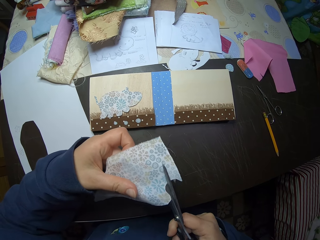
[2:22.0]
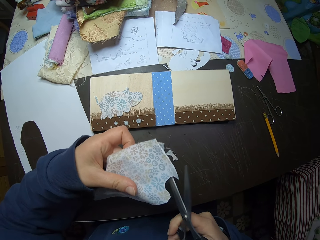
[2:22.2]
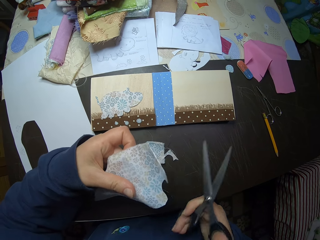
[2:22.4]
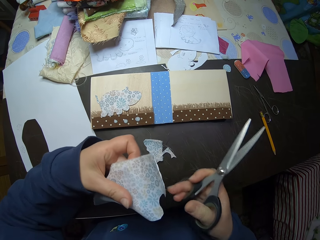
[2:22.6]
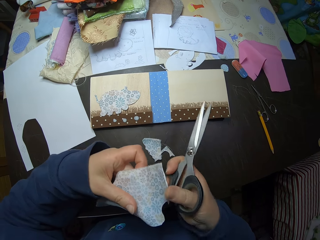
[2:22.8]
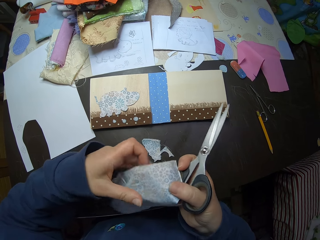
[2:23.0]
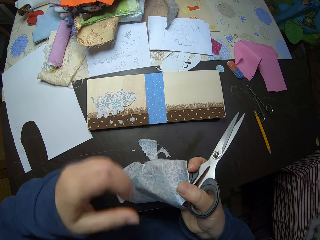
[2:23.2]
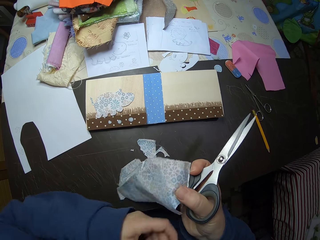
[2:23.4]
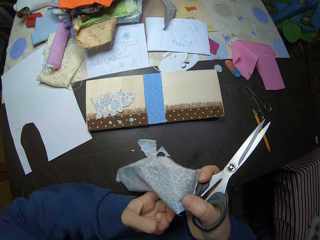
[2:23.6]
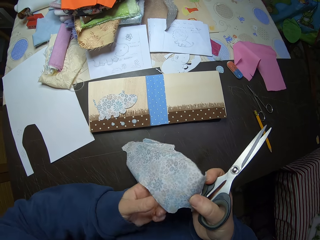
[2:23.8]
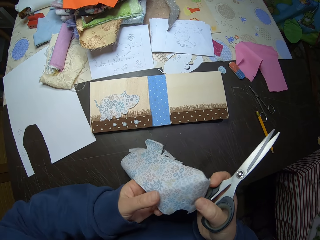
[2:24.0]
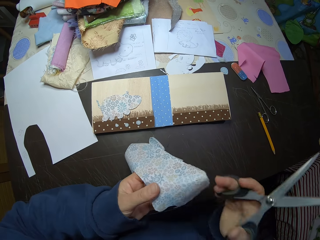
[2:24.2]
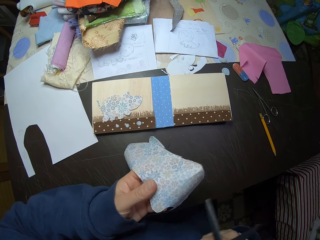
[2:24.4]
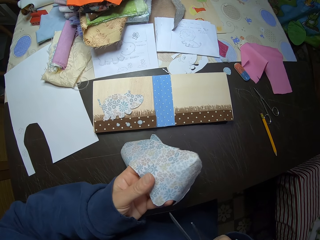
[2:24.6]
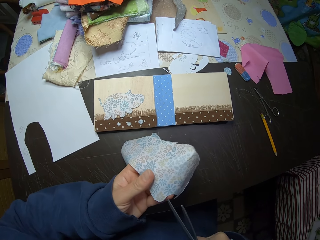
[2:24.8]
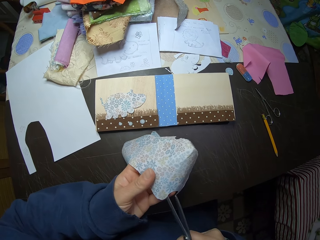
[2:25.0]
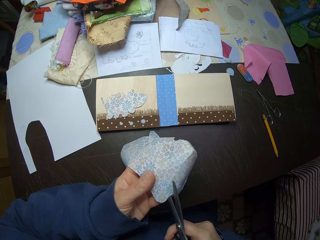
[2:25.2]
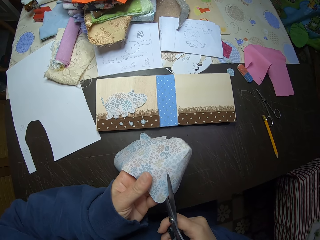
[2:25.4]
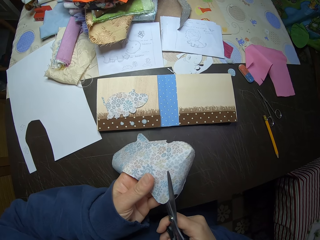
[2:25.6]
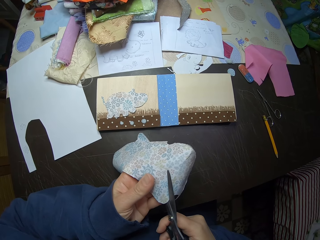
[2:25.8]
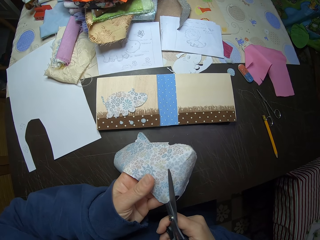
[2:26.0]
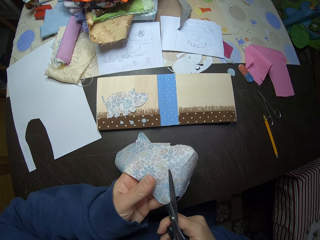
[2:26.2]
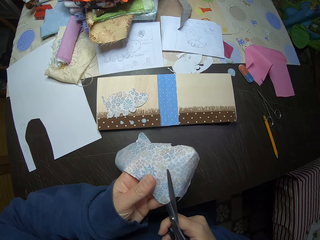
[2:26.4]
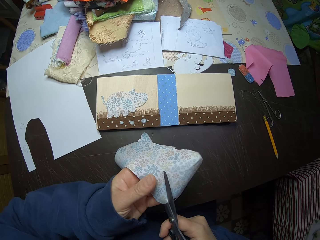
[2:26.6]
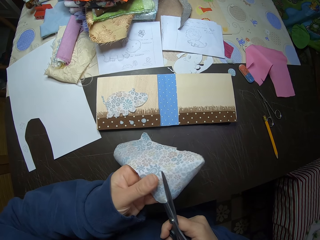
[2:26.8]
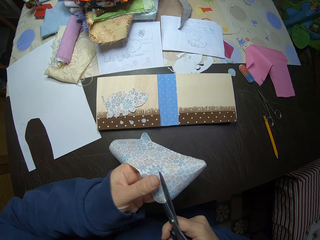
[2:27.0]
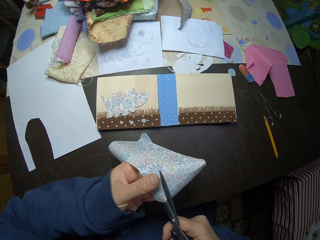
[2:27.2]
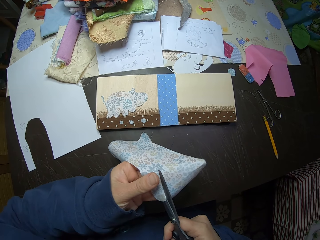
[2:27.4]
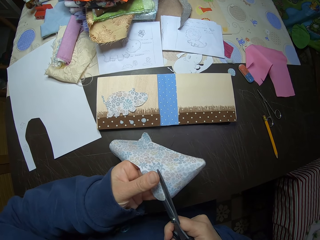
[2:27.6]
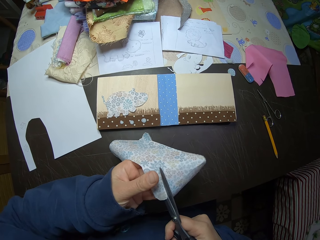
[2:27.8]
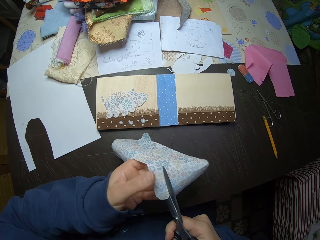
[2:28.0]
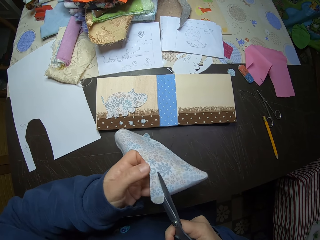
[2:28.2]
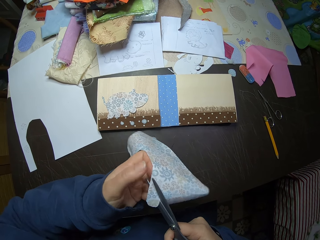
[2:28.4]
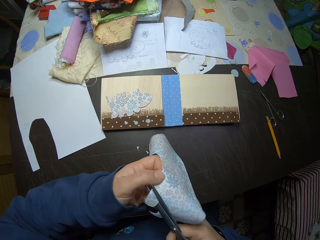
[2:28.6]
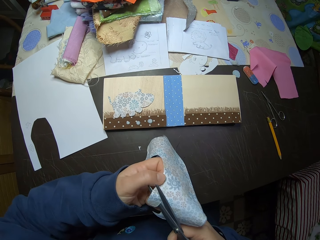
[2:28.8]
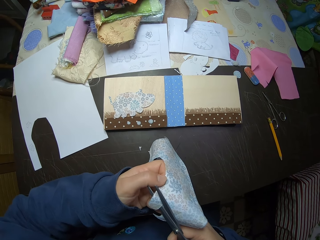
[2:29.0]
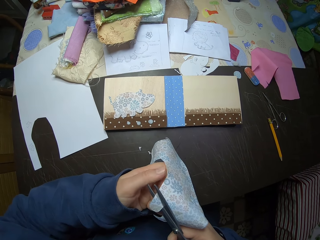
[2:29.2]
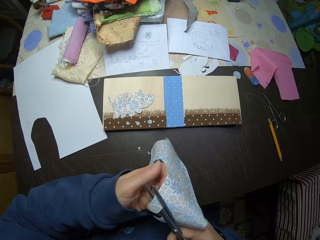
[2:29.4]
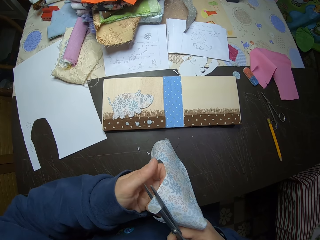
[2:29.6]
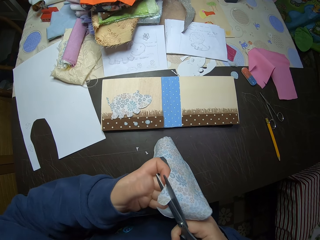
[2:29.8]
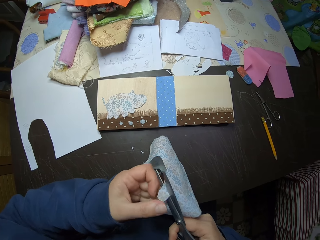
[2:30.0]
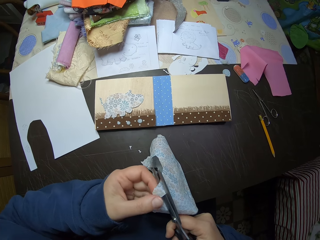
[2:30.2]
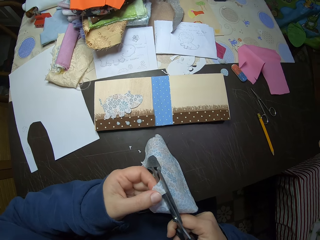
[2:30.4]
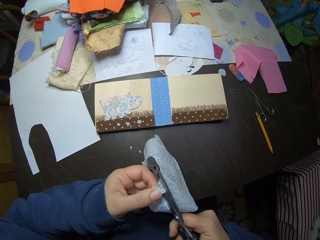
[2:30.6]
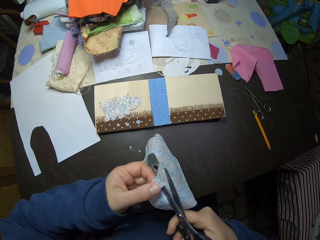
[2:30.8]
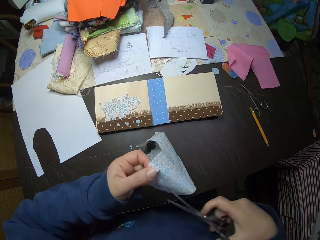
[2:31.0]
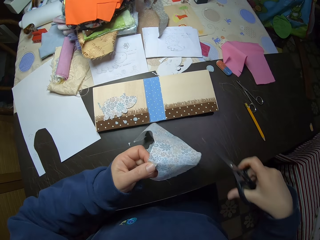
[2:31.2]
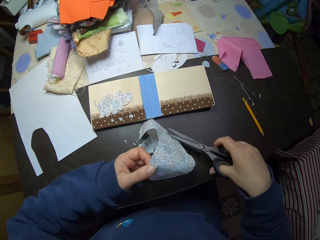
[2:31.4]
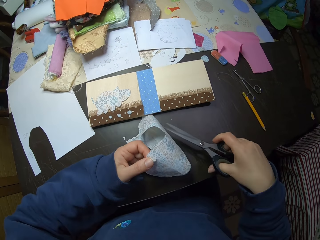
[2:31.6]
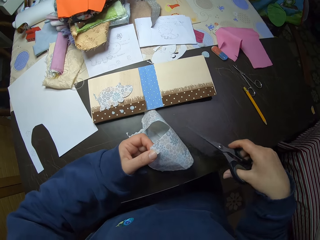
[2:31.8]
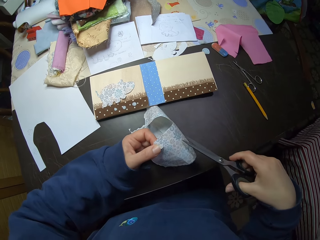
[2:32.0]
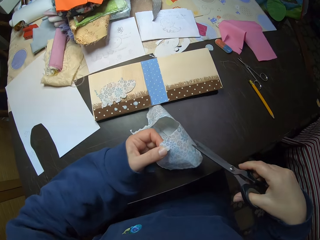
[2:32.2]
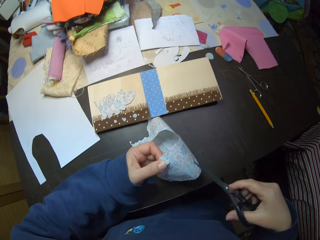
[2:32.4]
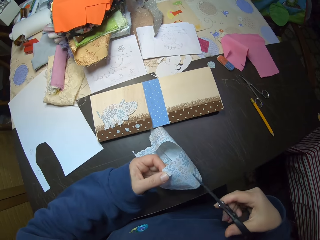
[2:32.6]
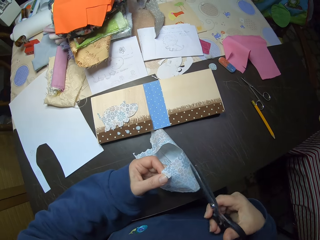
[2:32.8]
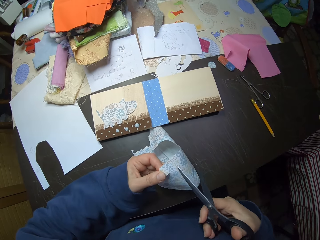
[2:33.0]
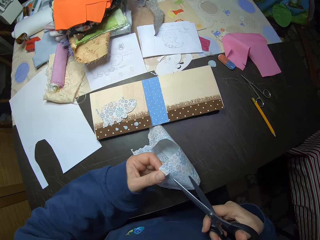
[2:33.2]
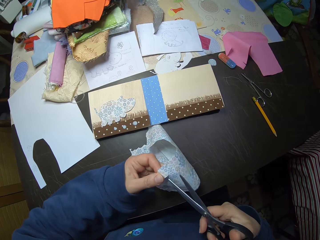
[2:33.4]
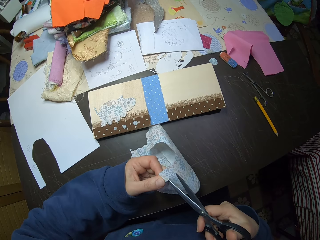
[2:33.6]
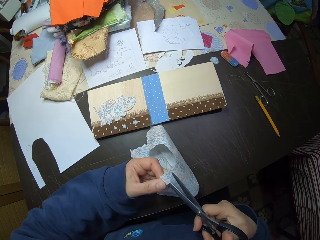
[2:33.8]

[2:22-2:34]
The camera wearer adjusts the cloth with his hands. He holds the cloth with his left hand. He cuts the cloth with the scissors. He adjusts the cloth with his hands. He removes the scissors from the cloth. He holds the cloth with his left hand.

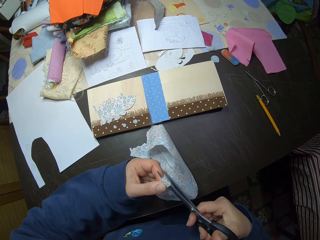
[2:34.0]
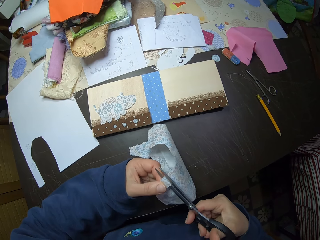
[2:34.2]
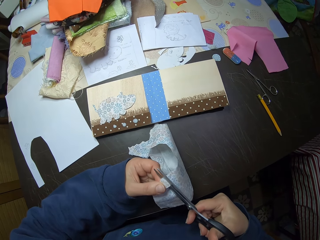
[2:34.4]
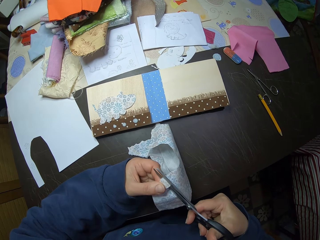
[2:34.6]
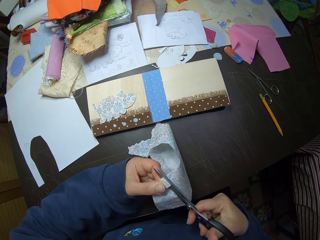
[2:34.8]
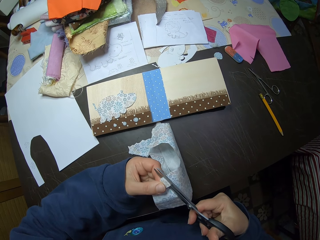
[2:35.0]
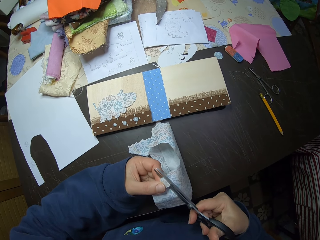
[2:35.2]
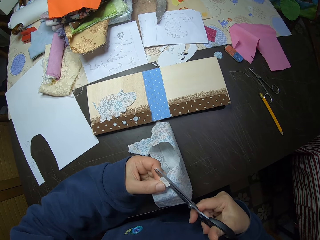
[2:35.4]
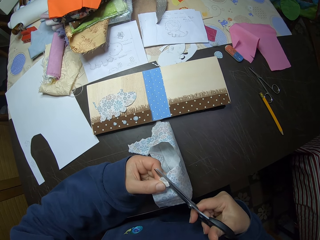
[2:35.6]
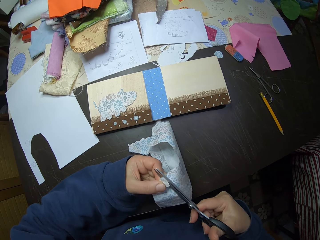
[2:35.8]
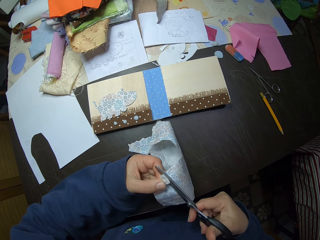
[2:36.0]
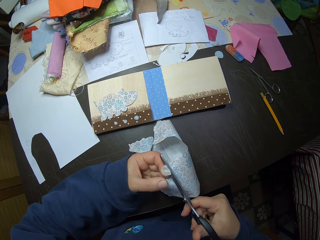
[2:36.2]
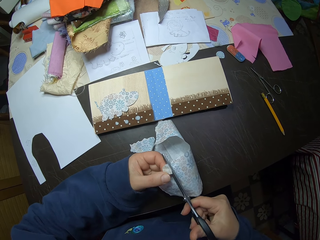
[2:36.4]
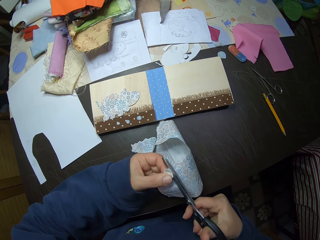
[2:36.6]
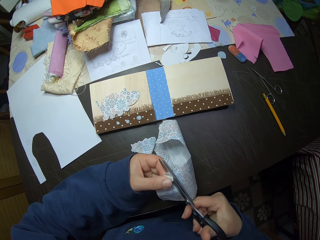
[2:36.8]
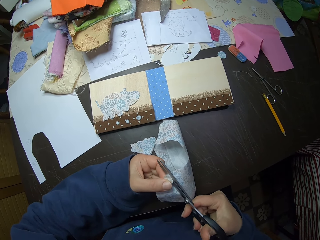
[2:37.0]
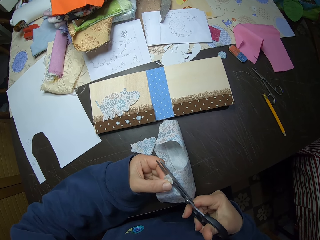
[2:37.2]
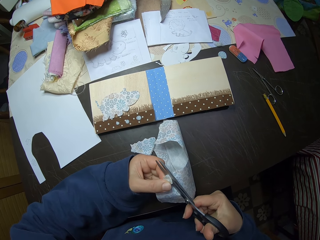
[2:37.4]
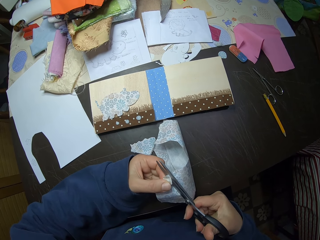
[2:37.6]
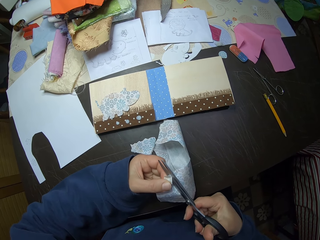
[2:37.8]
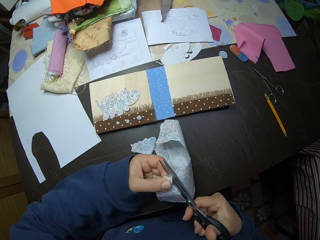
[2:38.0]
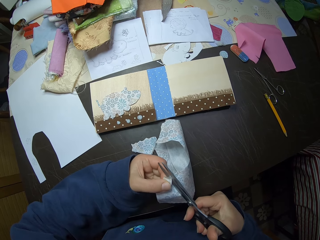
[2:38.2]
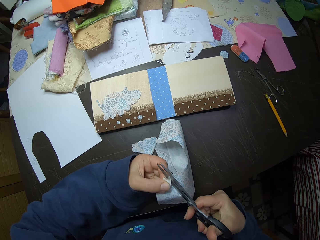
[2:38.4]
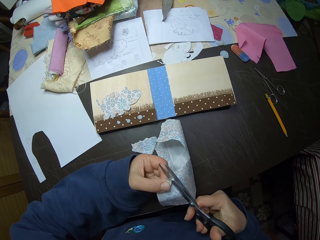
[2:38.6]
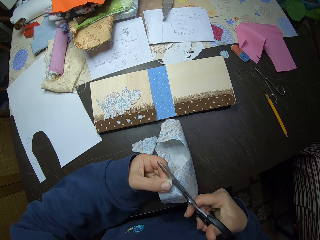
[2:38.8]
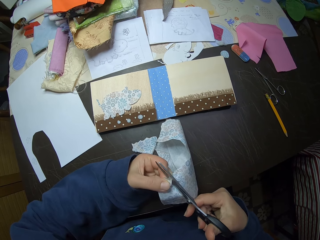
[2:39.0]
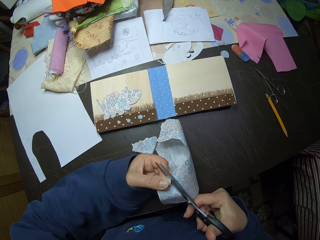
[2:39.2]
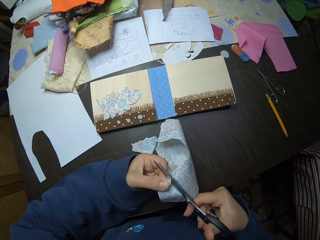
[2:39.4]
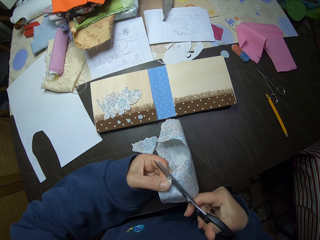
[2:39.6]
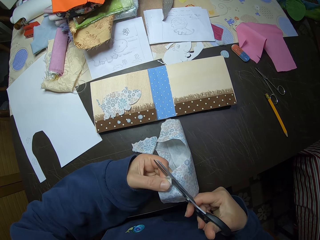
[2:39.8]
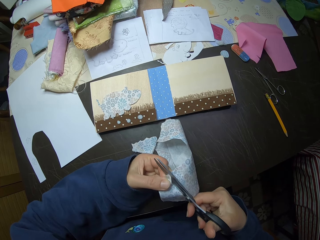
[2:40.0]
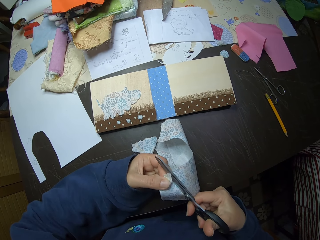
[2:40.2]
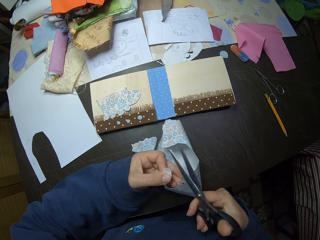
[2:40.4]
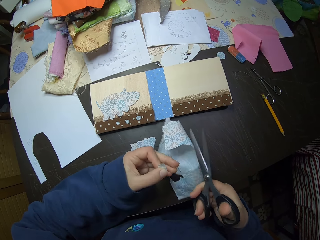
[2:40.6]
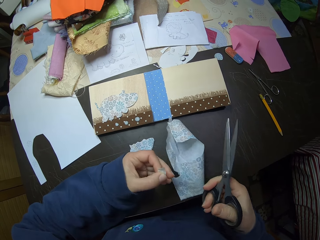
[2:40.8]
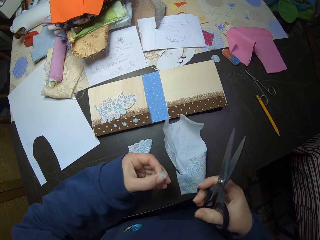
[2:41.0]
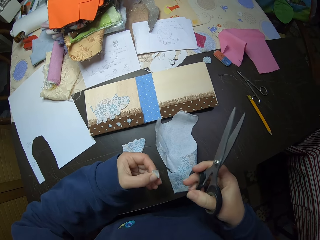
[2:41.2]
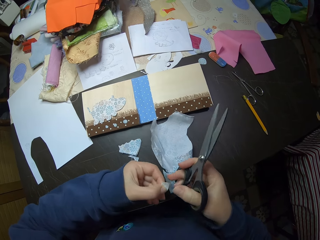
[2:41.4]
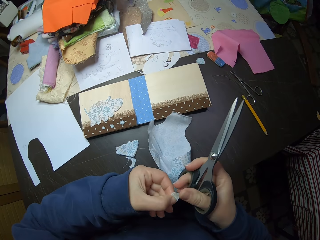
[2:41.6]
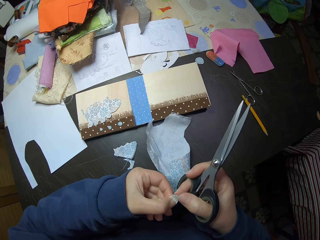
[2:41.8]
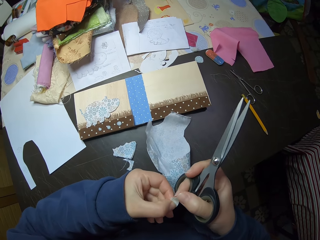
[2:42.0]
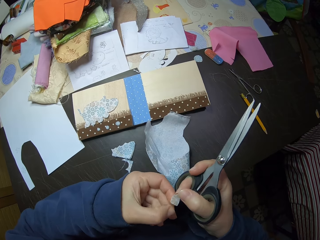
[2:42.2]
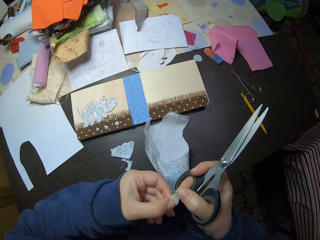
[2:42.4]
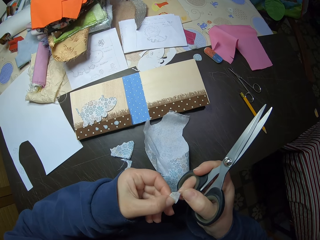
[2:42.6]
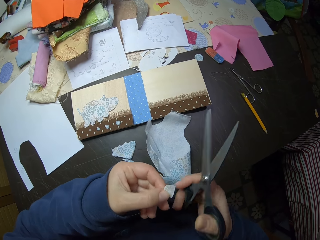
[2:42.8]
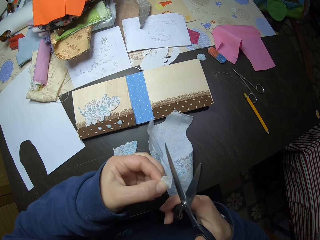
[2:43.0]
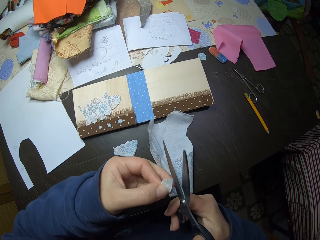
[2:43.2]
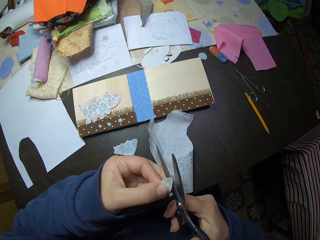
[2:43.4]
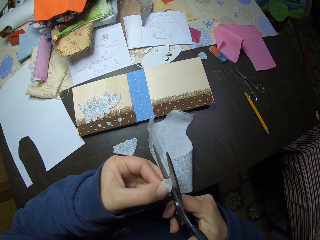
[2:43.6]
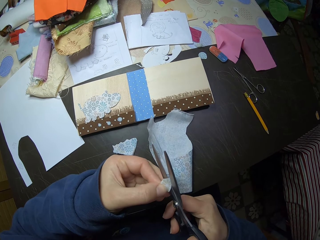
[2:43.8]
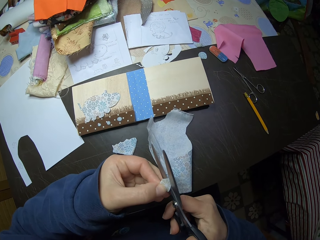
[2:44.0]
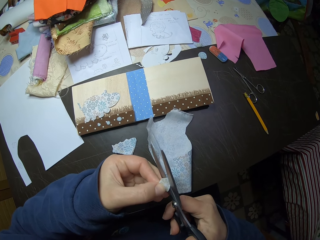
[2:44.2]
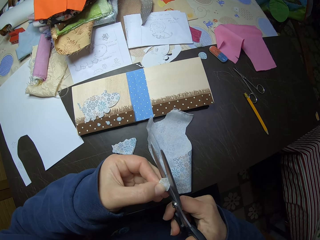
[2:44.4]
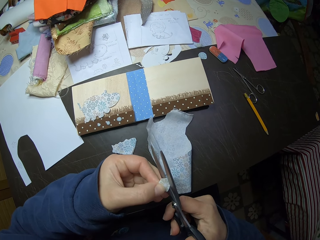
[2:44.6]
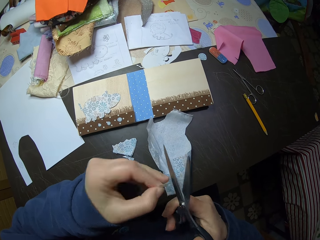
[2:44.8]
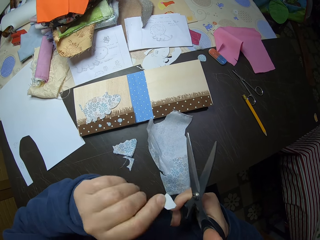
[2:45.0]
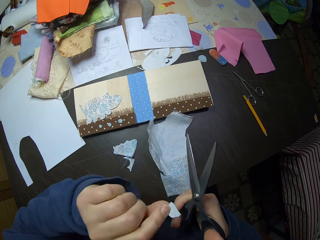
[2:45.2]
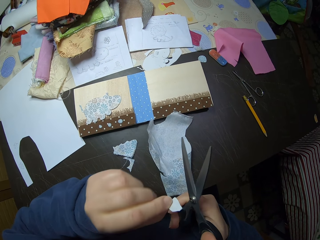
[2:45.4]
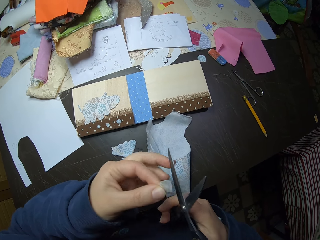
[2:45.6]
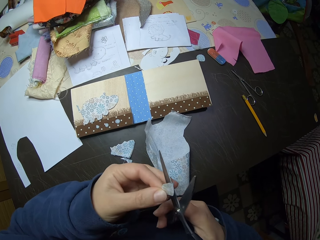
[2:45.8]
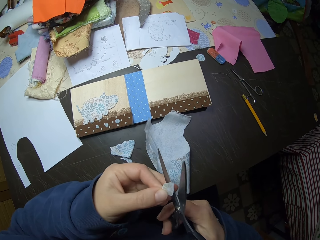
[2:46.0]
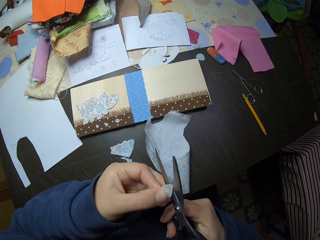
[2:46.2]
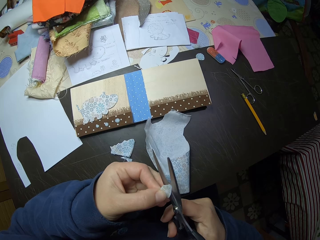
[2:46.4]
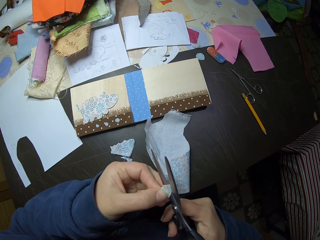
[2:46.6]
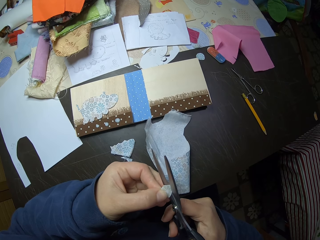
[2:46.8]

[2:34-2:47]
The camera wearer puts the cloth in between the pair of scissors. He cuts the cloth with the scissors. He adjusts the cloth with his left hand. He cuts the cloth with the scissors. He cuts off a piece of cloth with the scissors. He drops the piece of cloth. He holds the piece of cloth with his hands. He puts the piece of cloth in between the scissors. He cuts the piece of cloth. He inspects the piece of cloth in his left hand.
